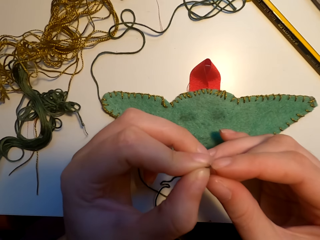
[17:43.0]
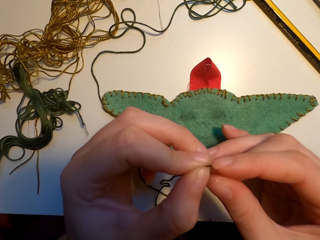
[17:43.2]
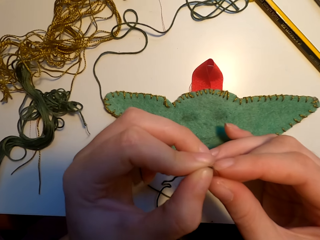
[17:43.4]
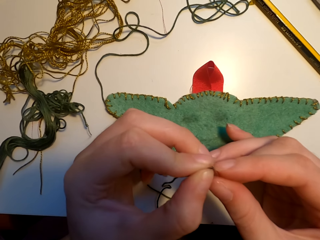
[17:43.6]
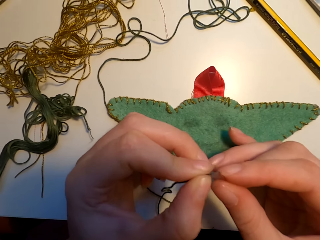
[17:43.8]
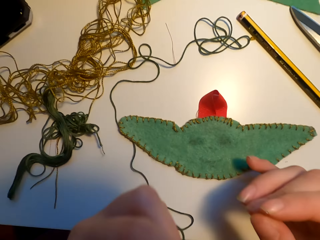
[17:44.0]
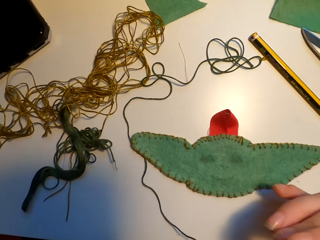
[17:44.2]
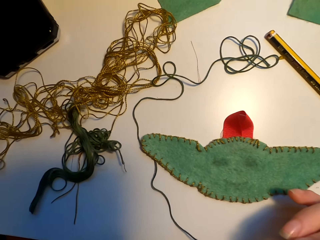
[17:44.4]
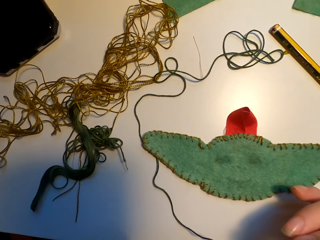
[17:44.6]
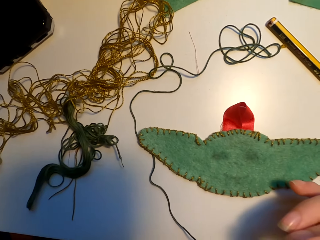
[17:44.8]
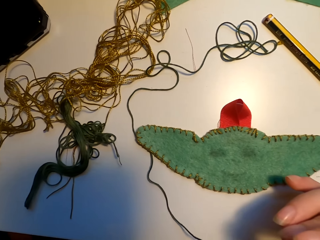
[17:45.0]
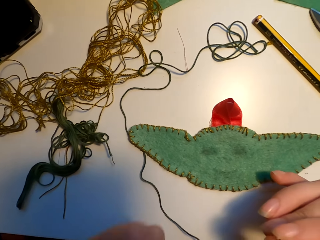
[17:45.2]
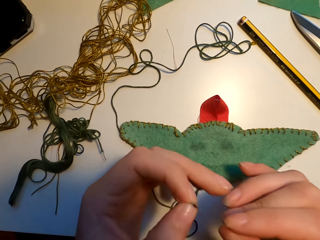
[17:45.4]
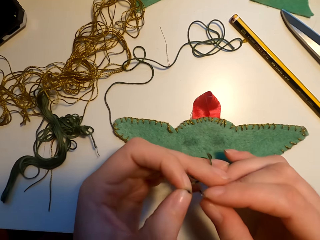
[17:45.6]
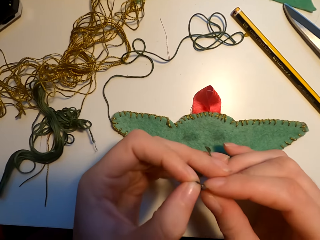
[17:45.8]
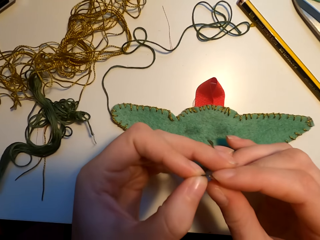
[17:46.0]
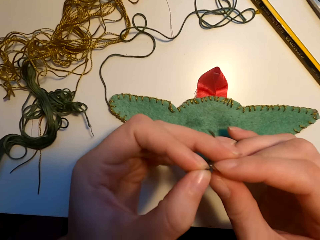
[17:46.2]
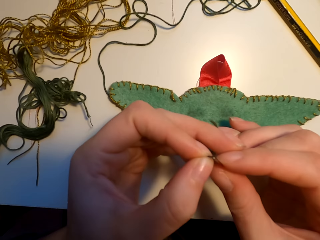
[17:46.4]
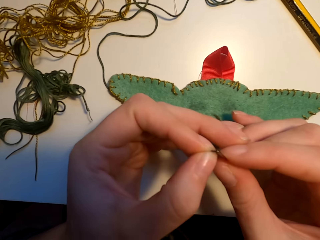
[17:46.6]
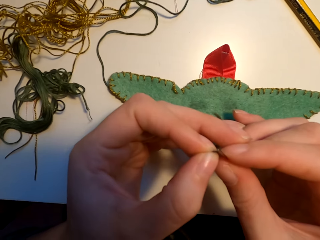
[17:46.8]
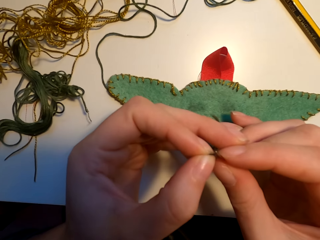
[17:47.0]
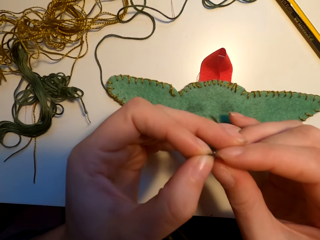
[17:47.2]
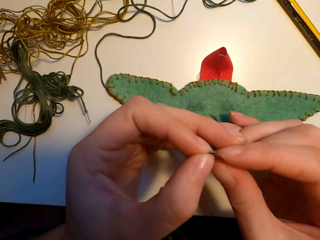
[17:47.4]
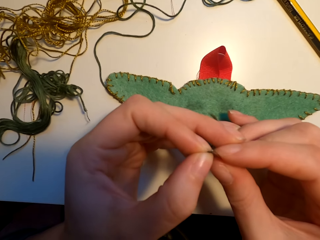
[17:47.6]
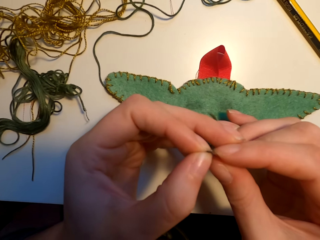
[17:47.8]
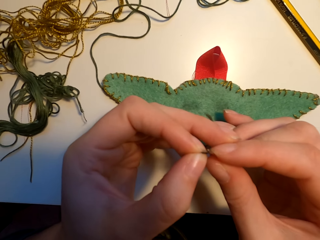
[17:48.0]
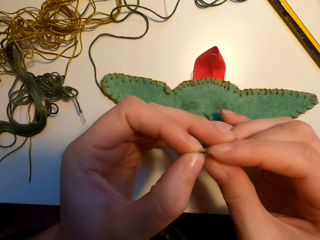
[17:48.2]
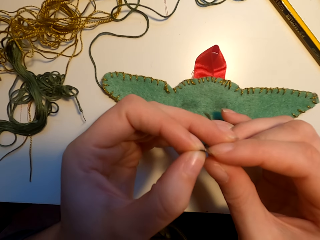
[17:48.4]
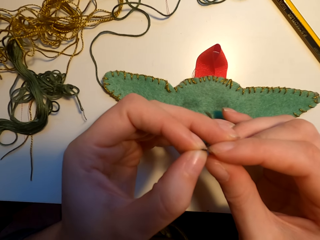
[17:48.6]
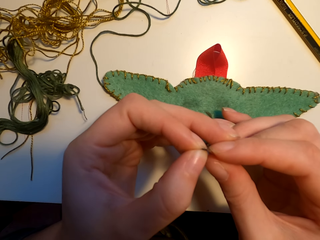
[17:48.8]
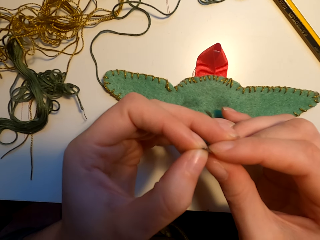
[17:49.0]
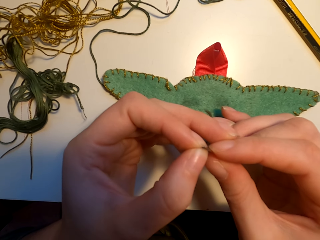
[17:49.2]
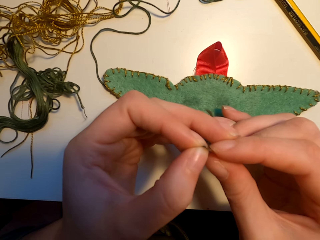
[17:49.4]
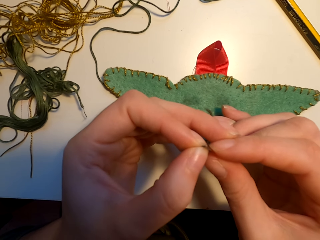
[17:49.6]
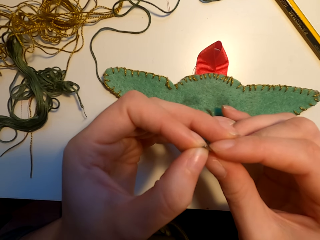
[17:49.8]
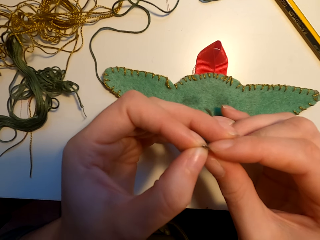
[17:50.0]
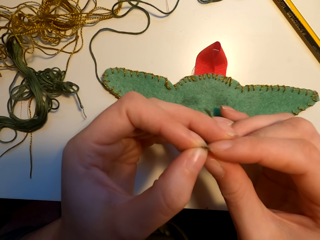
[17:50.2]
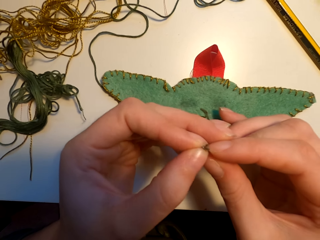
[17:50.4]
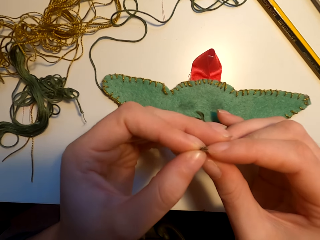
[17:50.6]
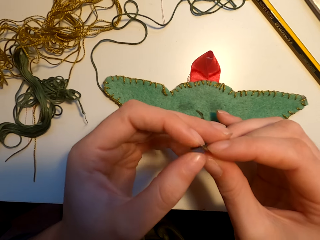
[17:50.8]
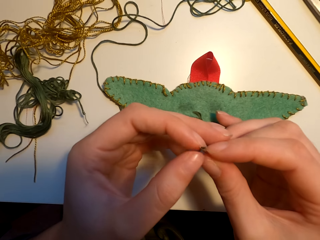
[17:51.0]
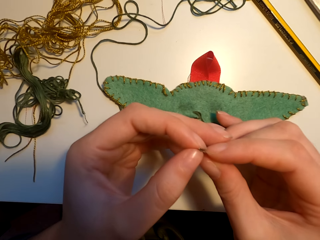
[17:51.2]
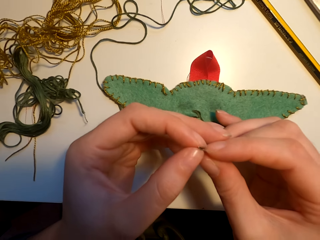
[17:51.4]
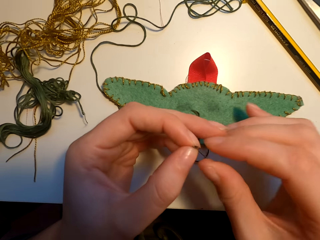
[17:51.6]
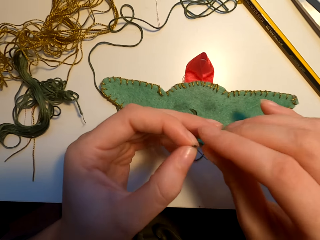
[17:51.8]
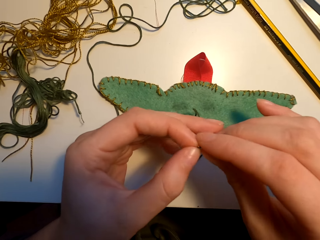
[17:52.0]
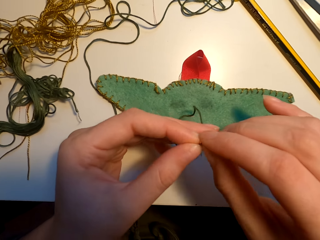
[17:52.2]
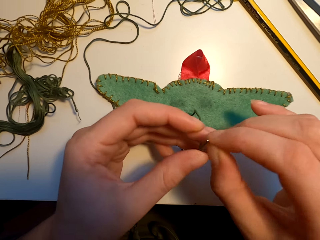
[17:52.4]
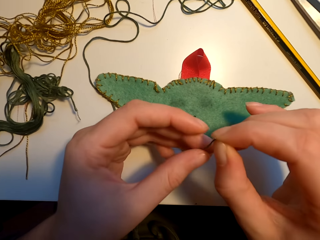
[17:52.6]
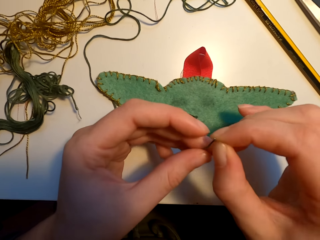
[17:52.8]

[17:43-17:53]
The camera wearer puts the yarn in the needle. They do something. They thread the needle.

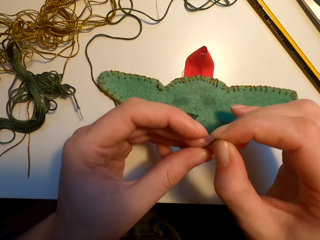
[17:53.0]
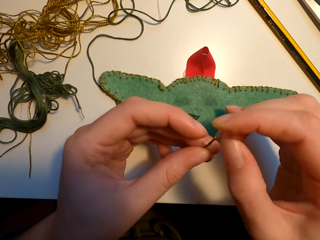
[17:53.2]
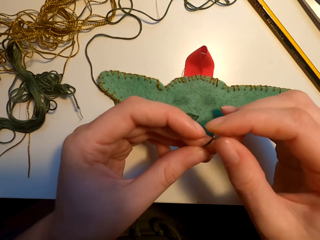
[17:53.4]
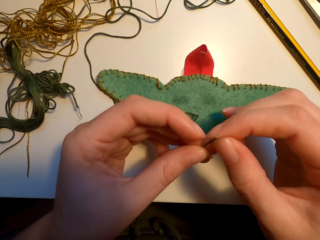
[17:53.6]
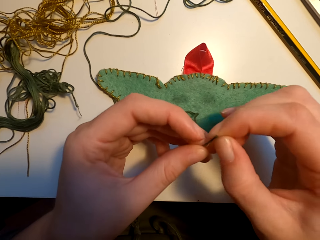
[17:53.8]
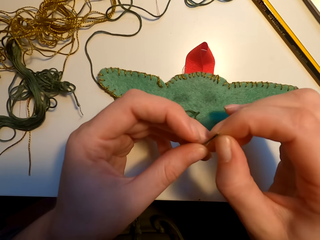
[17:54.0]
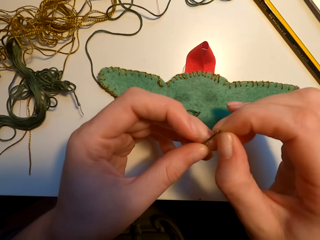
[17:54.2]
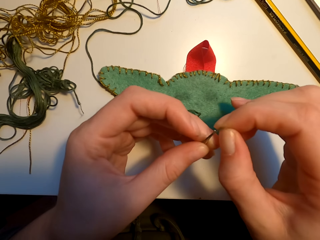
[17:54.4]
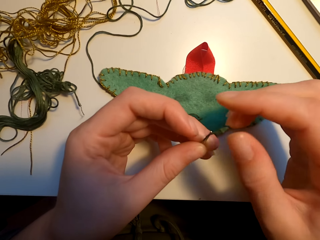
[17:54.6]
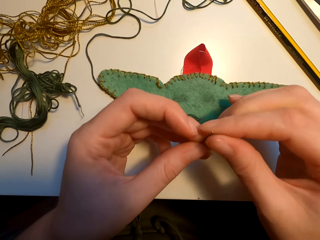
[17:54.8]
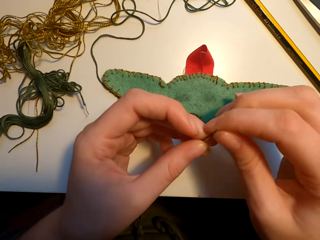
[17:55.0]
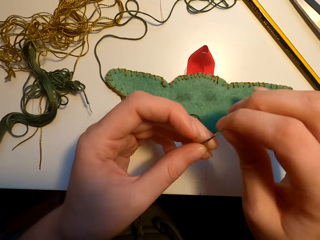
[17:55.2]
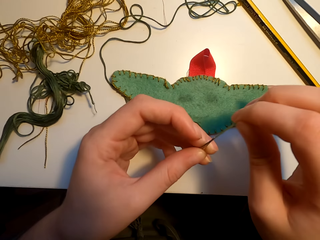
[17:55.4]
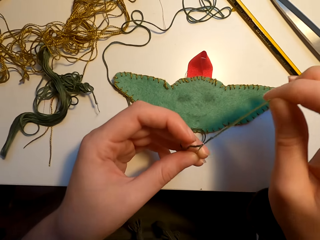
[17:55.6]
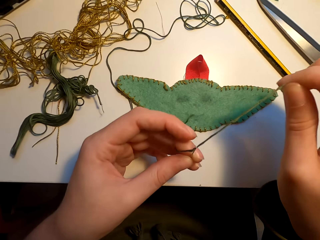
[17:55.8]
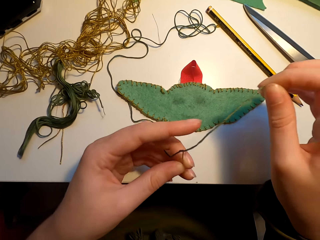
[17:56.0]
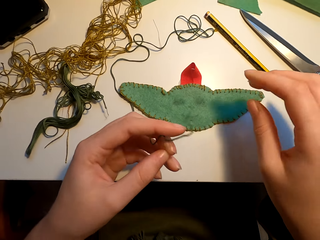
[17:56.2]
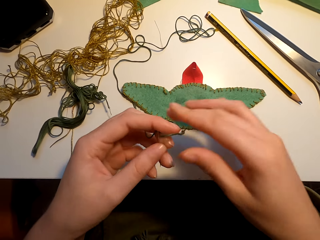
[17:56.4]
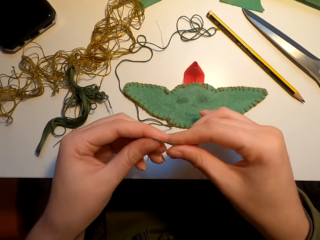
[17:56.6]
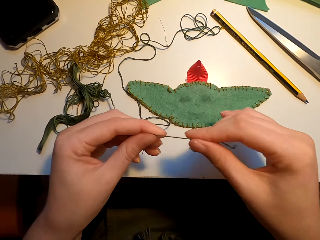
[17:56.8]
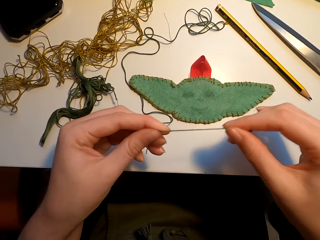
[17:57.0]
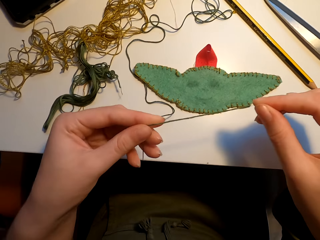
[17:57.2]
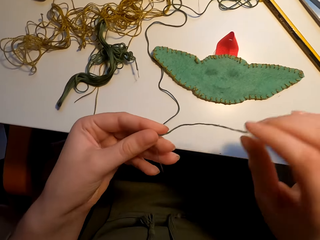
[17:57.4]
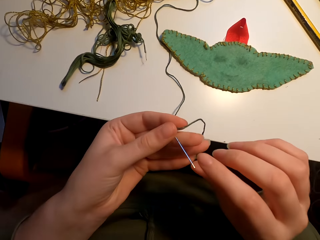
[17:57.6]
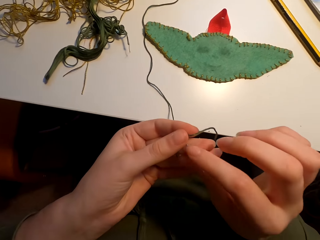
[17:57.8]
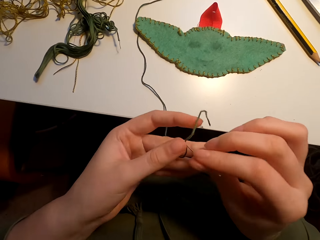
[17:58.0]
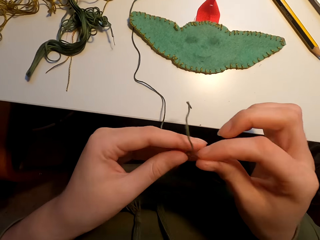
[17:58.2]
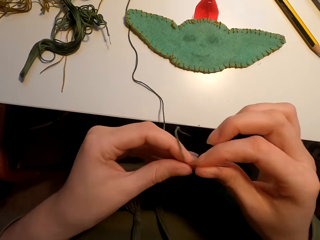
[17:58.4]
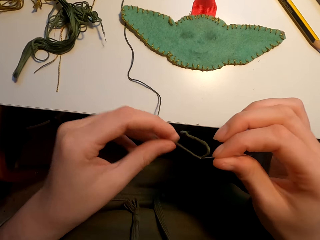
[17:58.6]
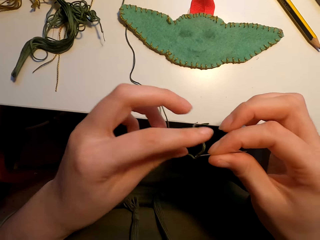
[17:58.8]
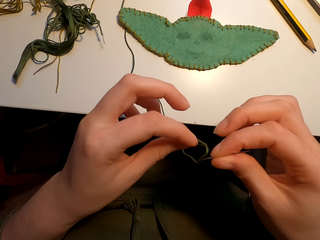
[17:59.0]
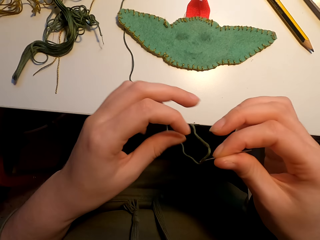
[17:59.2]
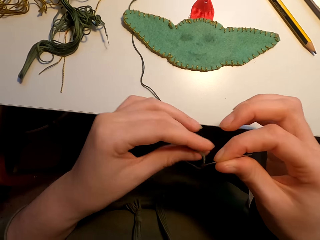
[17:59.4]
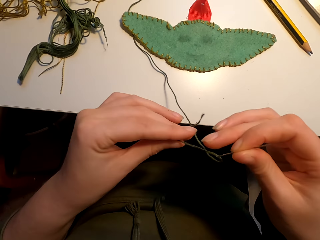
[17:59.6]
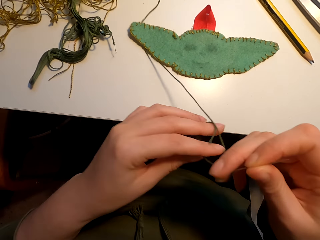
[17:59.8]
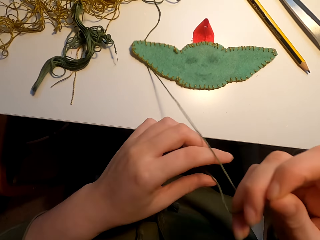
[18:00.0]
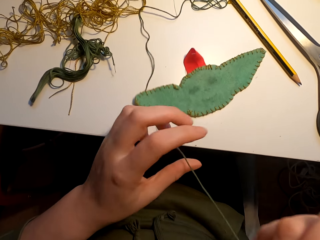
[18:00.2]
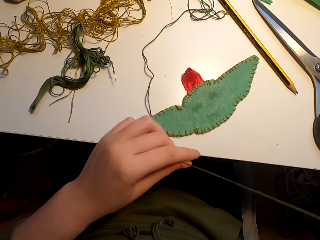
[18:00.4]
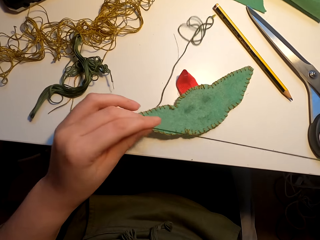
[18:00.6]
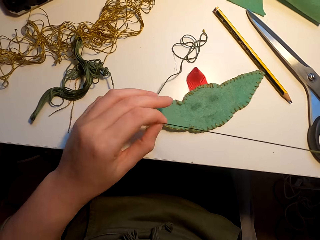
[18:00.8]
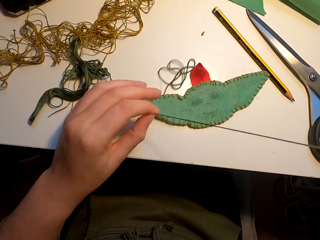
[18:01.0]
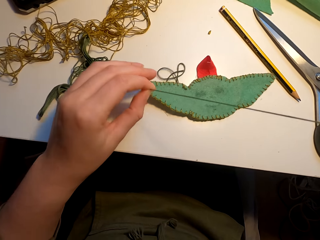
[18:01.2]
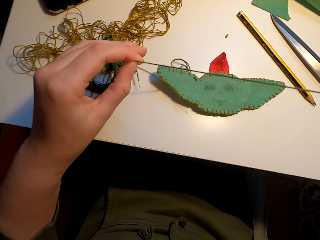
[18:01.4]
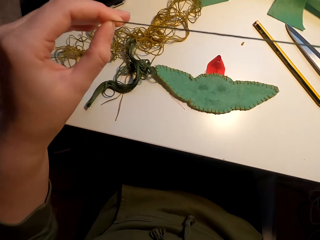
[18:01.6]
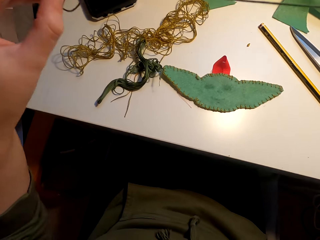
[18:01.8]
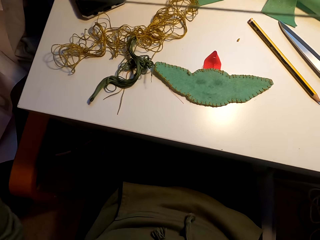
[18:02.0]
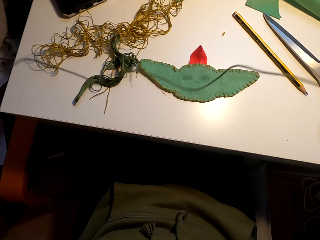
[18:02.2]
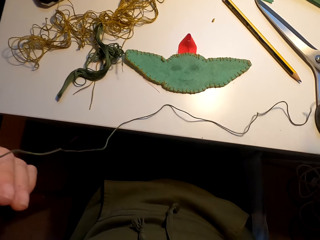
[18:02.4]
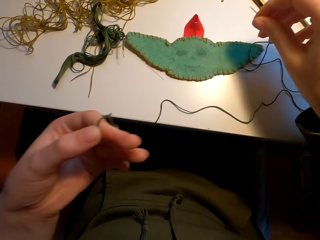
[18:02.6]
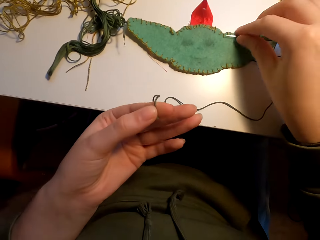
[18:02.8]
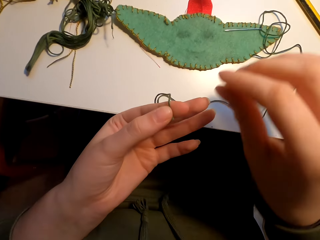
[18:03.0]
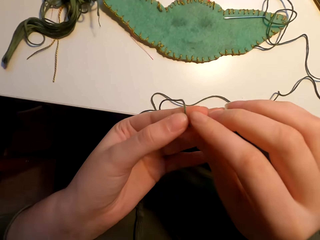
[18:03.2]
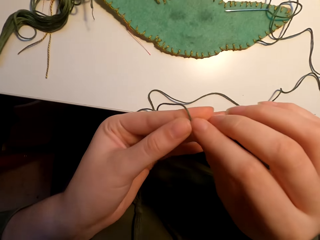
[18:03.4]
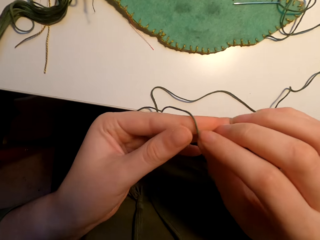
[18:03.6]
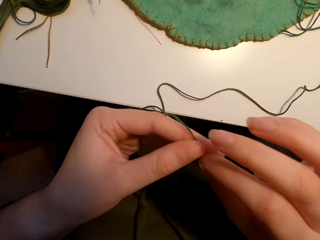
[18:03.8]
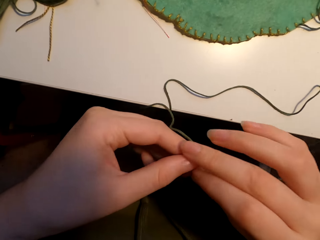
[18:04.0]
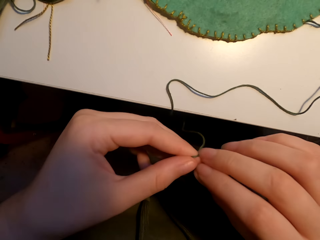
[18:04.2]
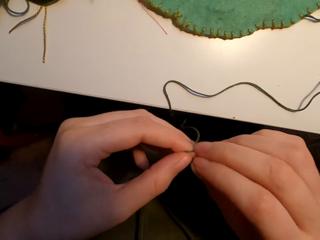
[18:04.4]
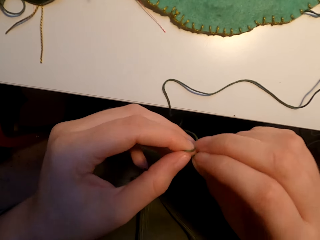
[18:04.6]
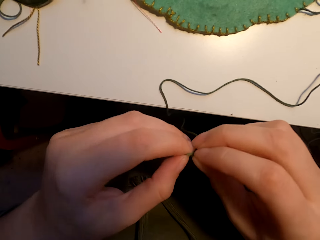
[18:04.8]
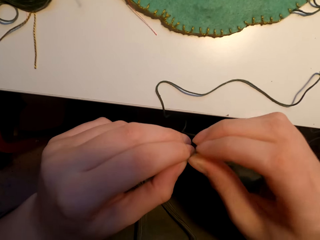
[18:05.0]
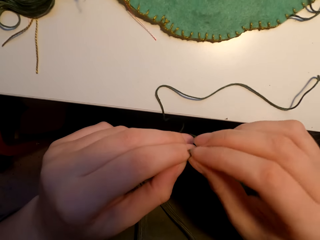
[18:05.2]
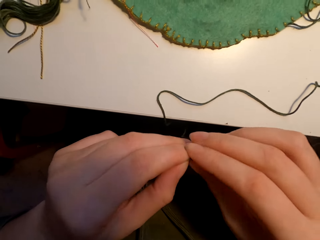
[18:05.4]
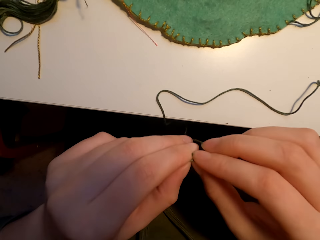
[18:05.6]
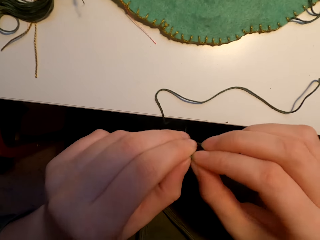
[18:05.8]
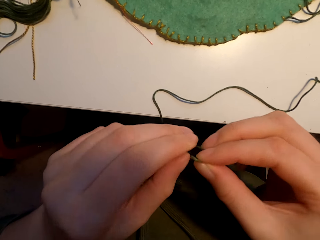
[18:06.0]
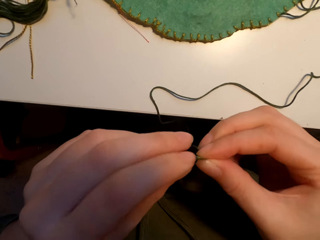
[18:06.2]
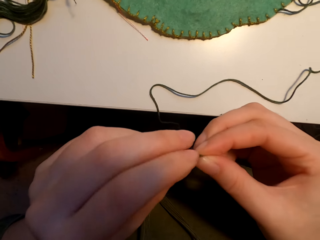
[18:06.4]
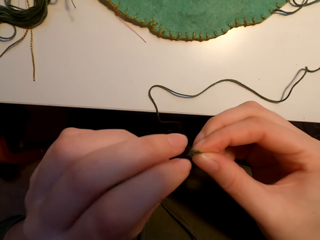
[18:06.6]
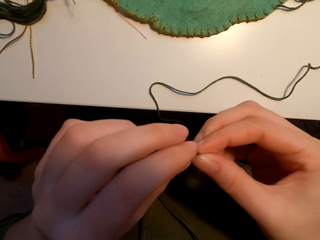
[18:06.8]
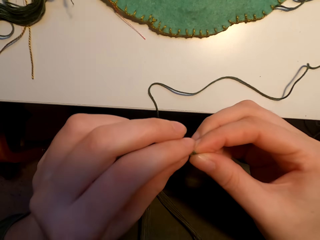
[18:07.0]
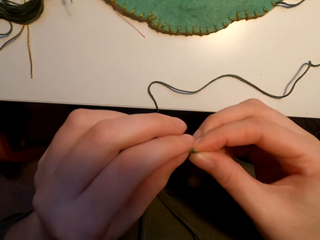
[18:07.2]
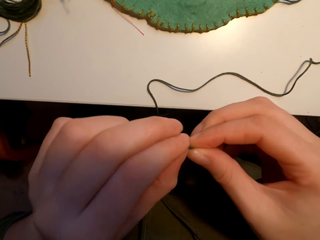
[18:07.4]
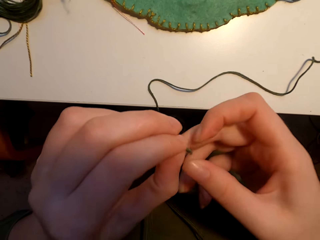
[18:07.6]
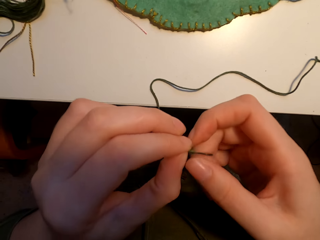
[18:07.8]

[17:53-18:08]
The camera wearer straightens the thread. They place the needle on the table. They tie a knot on the thread.
